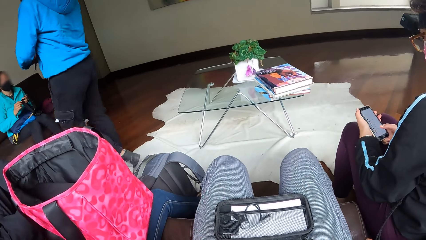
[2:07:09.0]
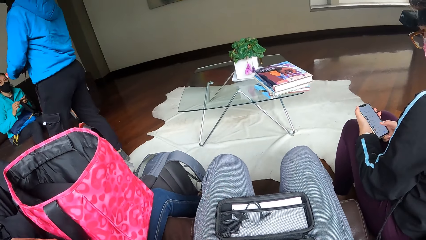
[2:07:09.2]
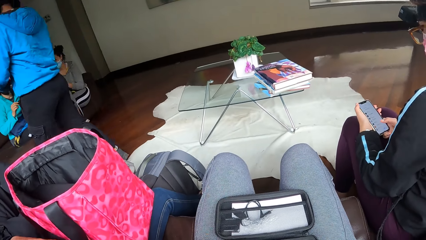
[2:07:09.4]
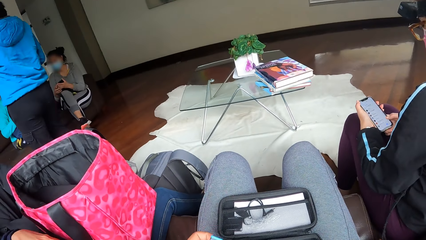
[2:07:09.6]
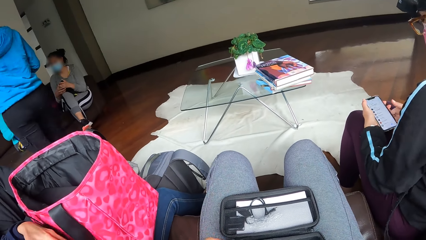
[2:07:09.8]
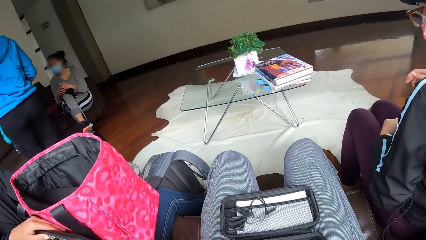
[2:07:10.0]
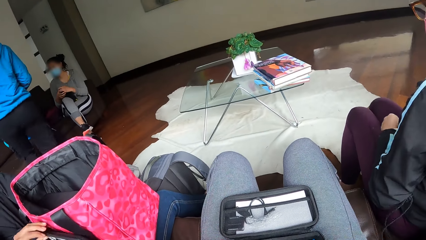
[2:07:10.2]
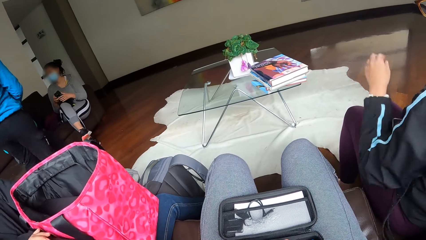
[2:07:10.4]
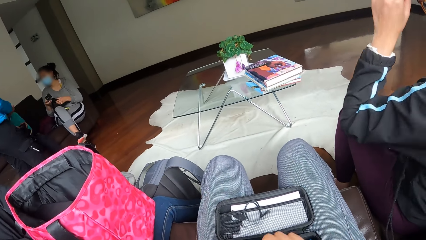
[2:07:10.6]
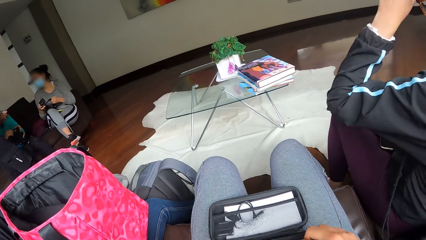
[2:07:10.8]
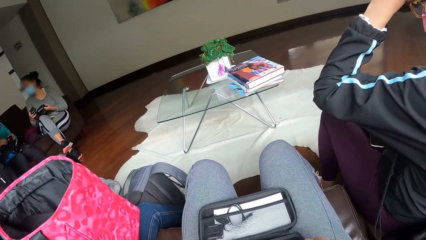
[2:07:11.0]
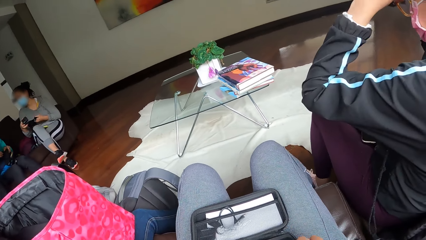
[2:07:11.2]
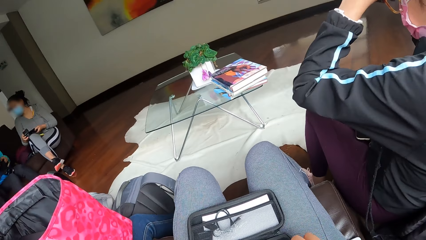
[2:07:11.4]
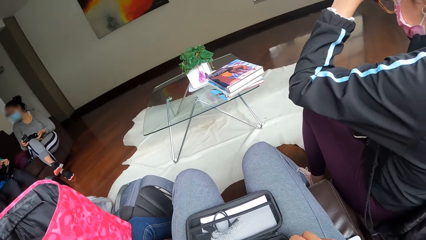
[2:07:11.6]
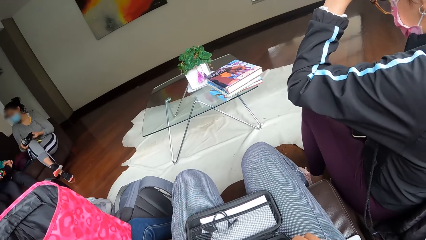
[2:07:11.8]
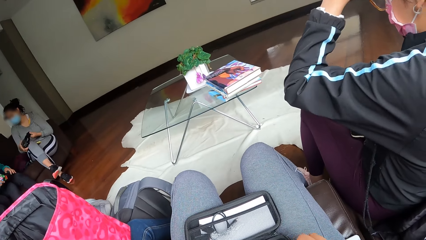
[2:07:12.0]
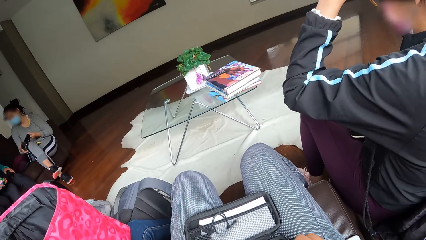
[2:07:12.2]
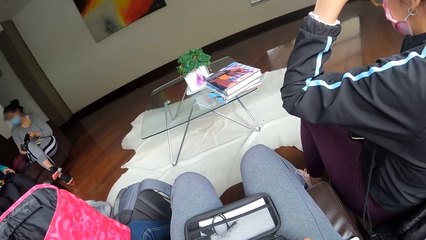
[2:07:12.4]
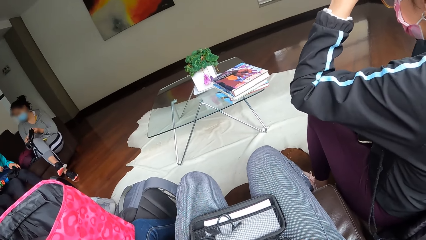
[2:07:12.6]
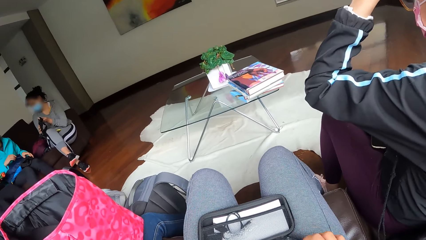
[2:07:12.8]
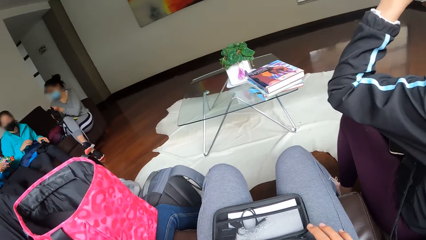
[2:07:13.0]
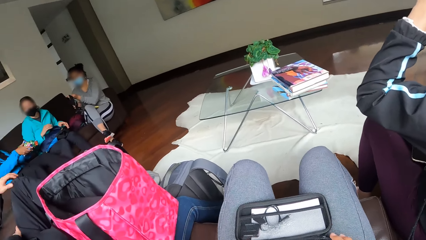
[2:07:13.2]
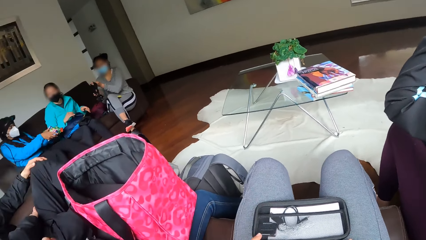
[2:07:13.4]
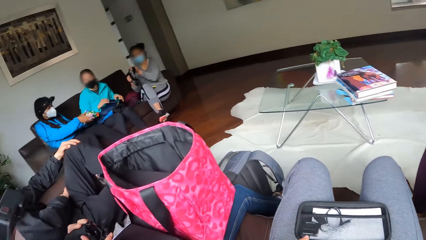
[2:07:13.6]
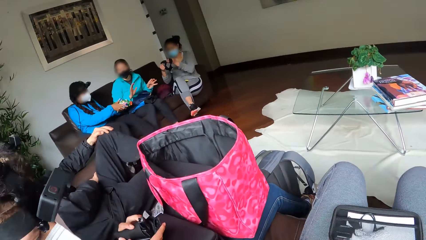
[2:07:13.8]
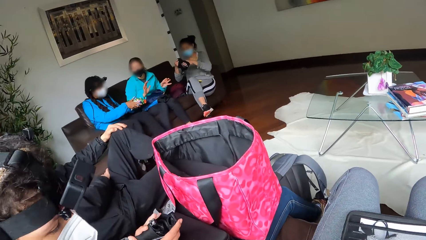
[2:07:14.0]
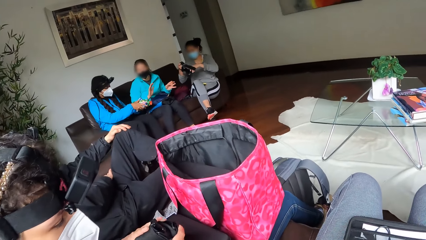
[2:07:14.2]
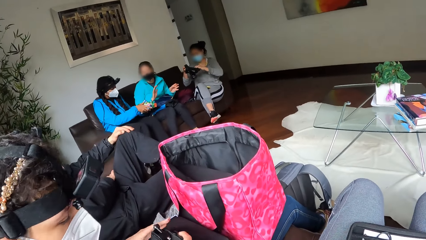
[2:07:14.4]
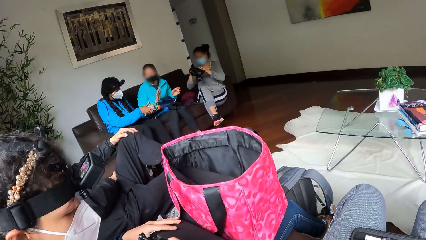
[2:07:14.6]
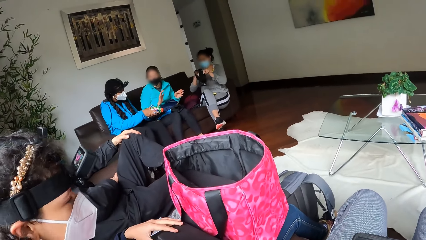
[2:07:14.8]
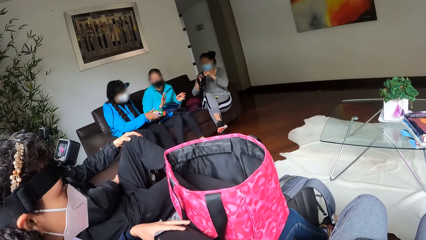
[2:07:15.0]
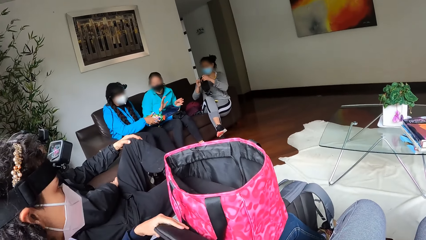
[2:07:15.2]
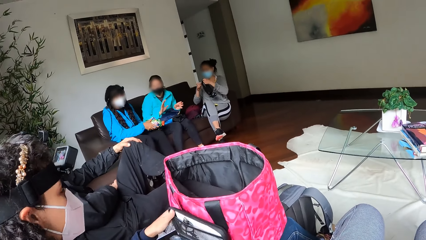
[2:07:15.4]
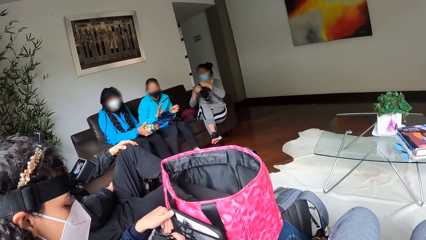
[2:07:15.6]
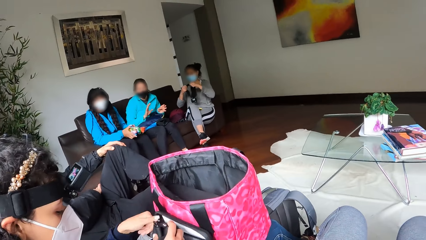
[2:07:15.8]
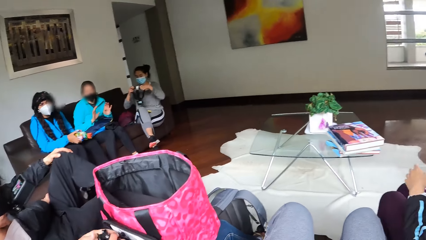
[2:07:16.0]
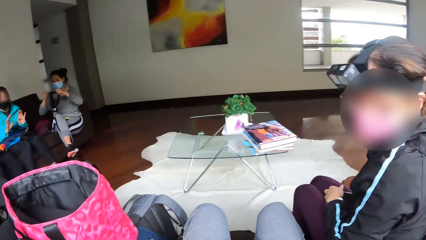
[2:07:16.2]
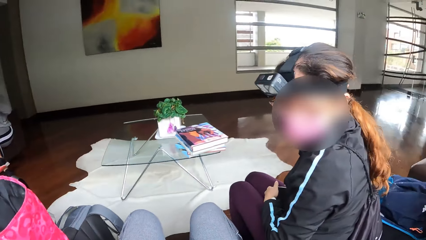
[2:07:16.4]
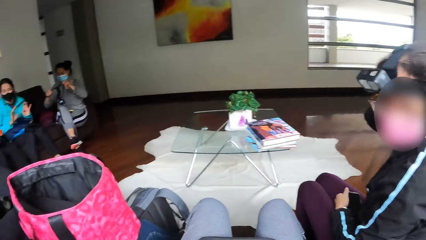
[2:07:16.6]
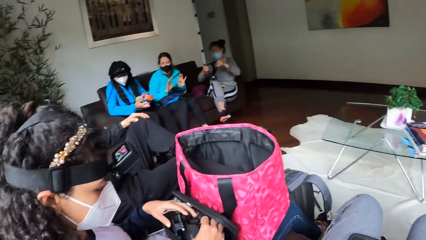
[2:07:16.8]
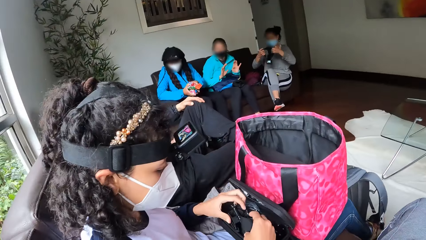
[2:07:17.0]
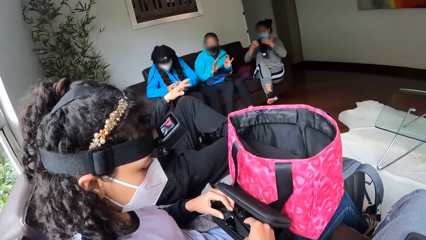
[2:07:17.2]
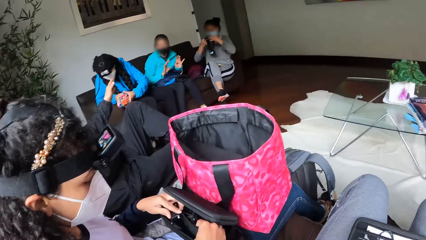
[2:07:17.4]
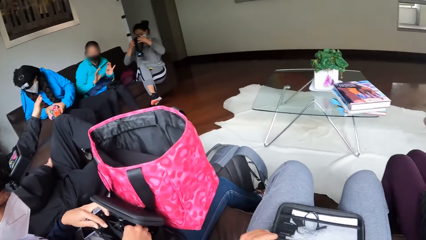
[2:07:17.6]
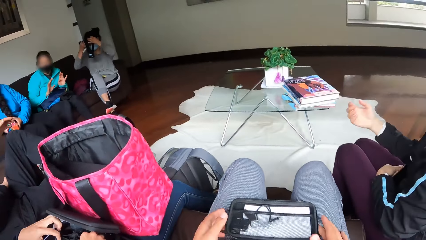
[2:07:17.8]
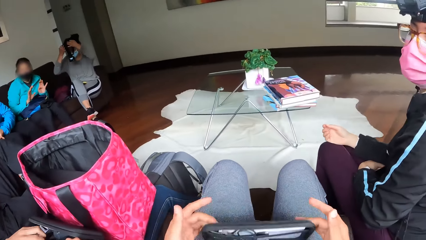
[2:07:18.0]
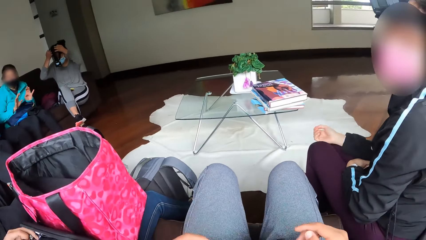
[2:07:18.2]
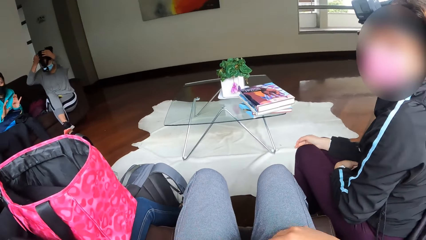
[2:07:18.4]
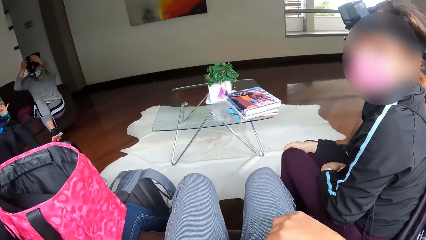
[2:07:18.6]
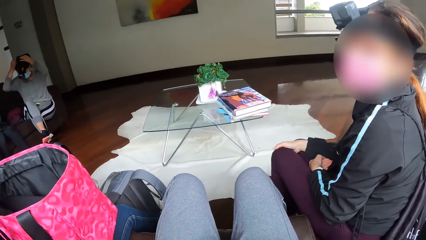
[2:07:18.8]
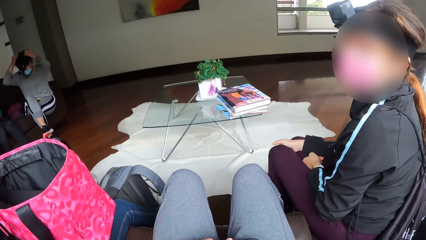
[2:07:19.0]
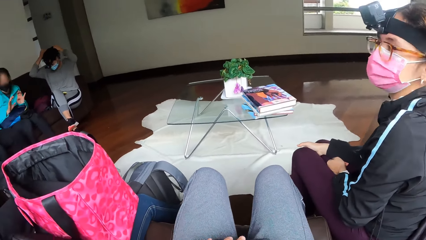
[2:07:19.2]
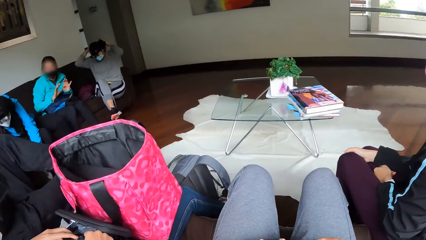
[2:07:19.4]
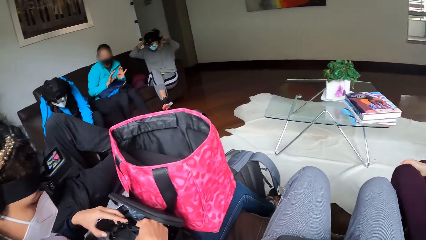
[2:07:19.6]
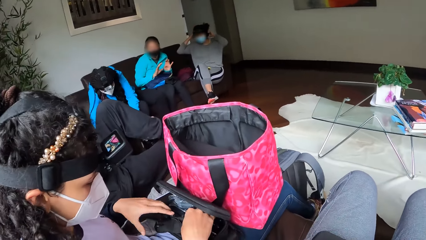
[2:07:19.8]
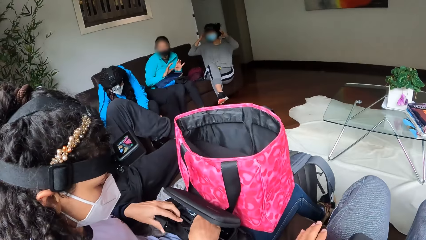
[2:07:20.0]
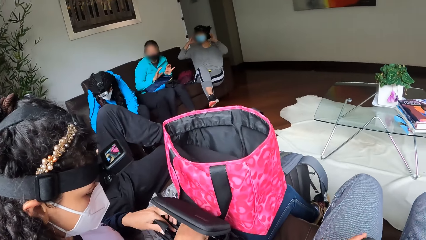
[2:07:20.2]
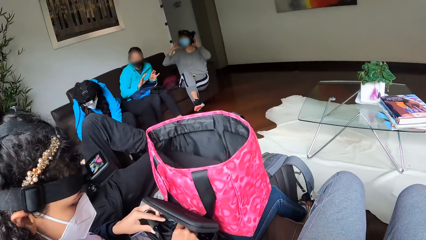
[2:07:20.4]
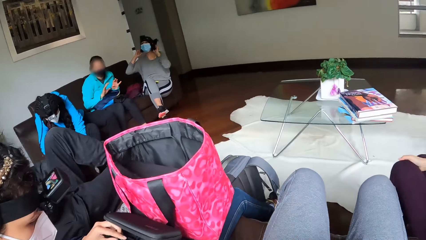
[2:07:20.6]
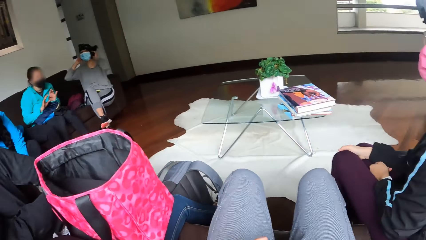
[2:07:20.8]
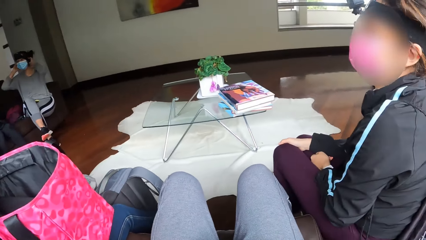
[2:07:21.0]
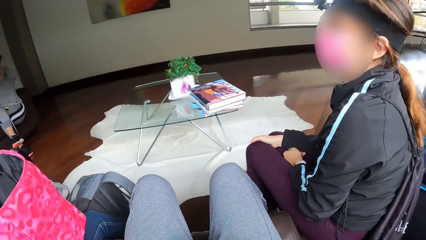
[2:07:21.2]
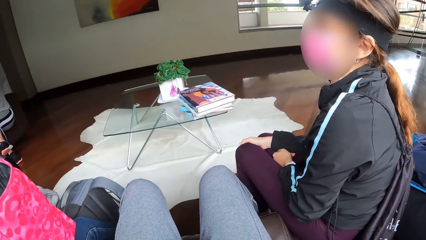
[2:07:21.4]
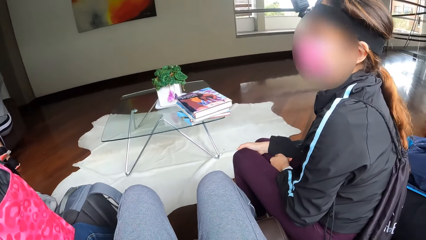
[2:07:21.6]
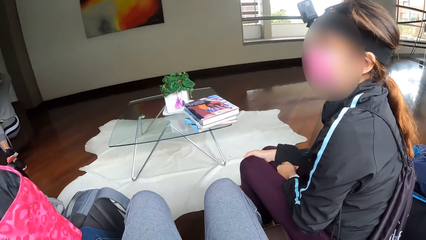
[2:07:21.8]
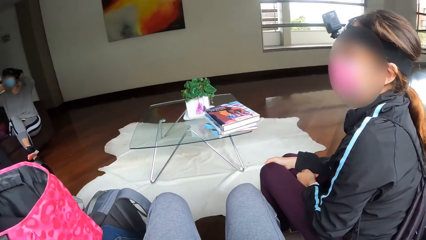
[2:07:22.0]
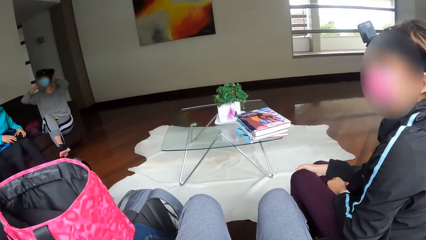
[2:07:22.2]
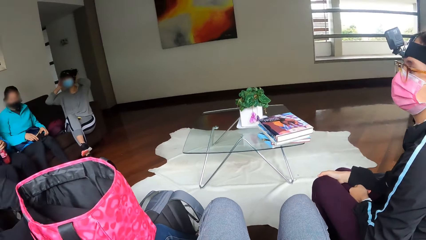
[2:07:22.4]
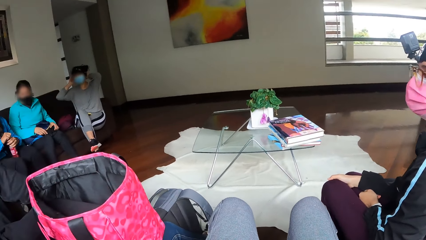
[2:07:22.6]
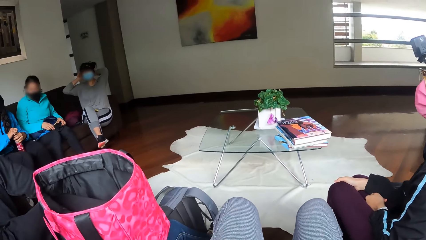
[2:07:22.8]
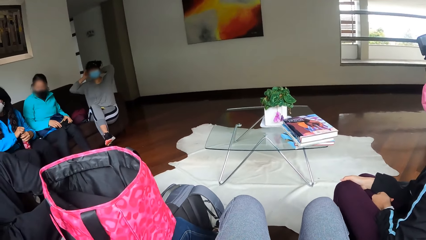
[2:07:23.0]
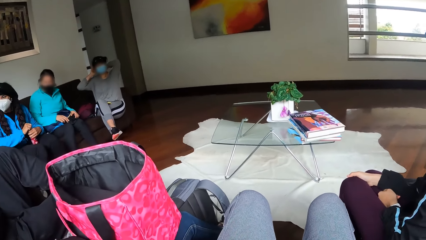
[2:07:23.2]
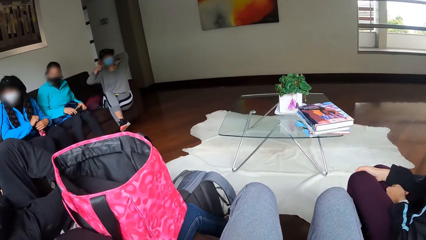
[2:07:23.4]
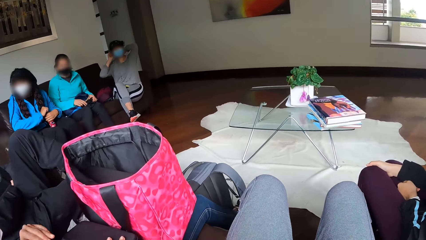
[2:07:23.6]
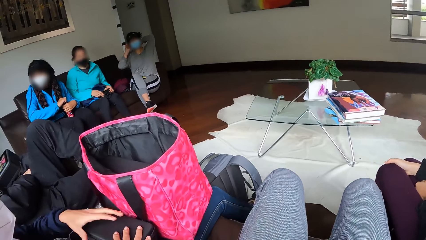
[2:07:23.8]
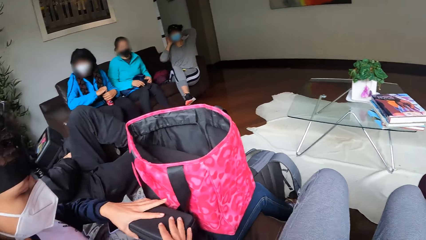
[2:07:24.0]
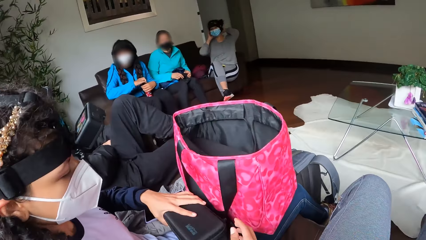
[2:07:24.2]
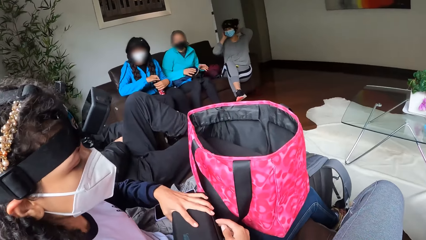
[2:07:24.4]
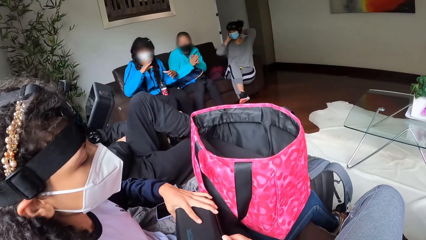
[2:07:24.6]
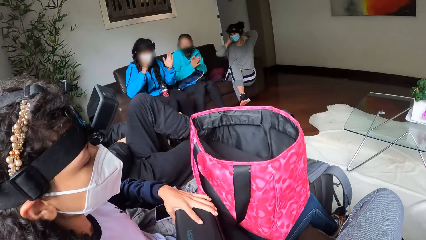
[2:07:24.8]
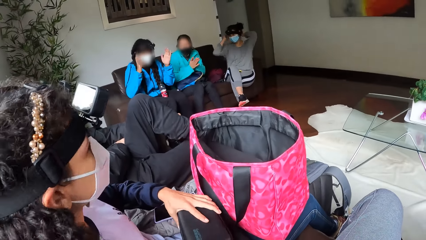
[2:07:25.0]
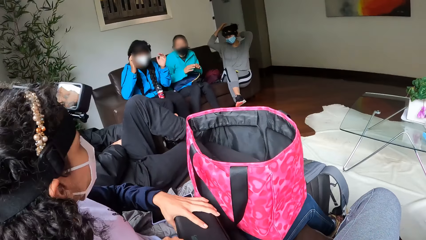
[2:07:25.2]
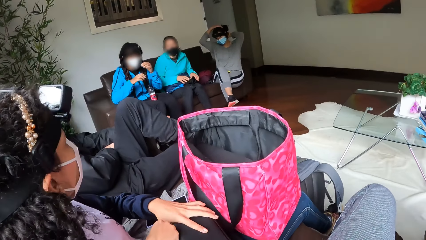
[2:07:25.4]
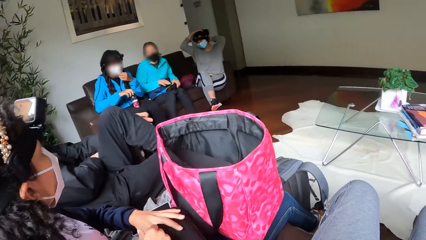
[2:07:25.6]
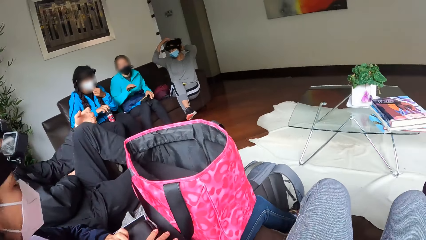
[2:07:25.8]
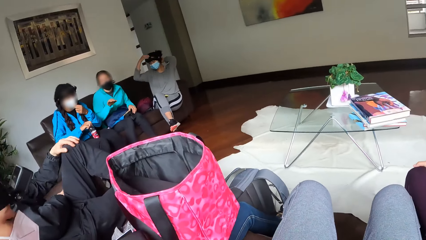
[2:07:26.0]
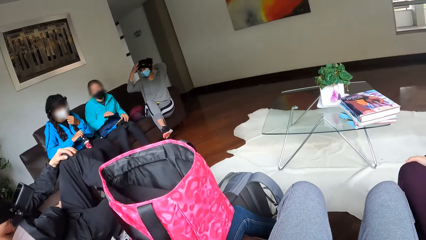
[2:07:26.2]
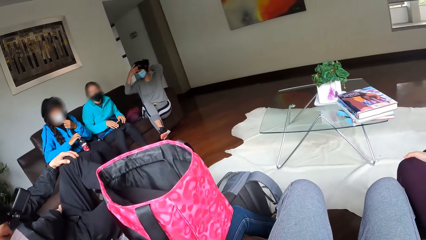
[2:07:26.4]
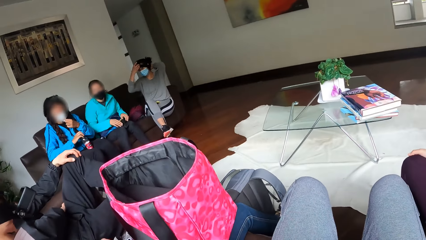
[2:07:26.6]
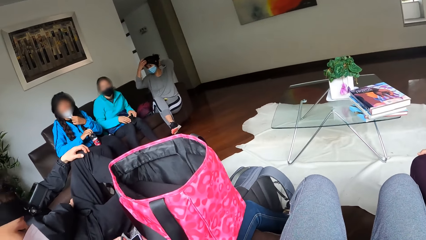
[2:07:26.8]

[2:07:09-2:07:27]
The camera wearer does something with her hand. A woman sits down on the chair. The camera wearer converses with another woman. The second woman opens the pack or bag on her lap with both hands. The second woman adjusts items in the bag. The camera wearer closes the pack on her lap with both hands. She looks around the house. A third woman claps her hands. The second woman zip locks the pack on her lap. Another woman gestures with both hands.
